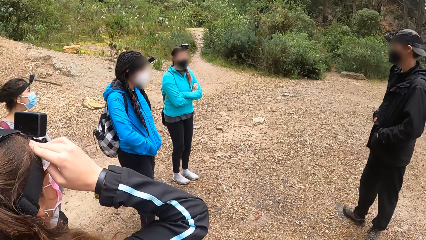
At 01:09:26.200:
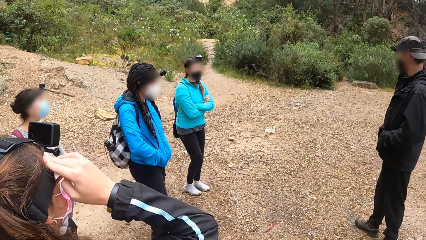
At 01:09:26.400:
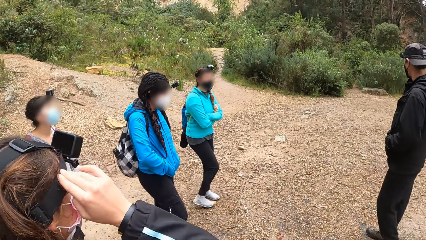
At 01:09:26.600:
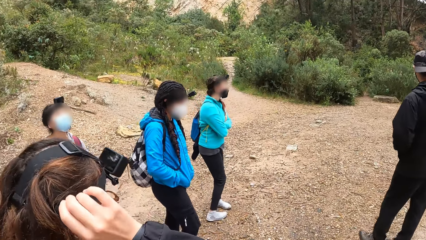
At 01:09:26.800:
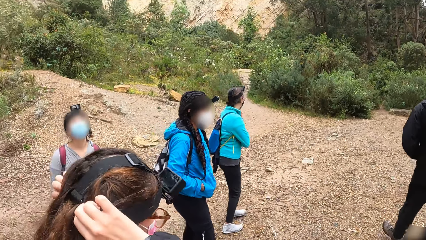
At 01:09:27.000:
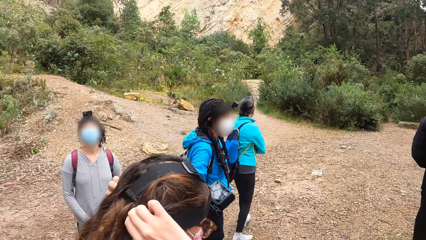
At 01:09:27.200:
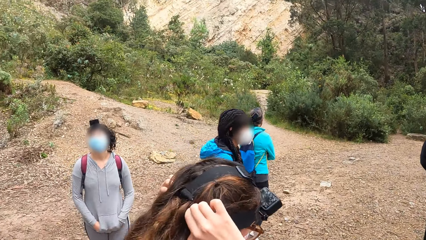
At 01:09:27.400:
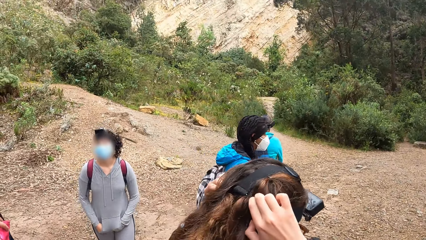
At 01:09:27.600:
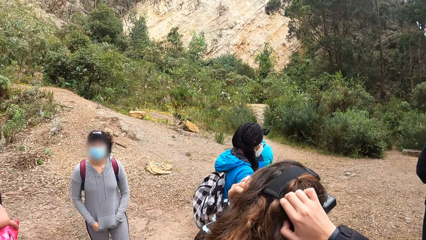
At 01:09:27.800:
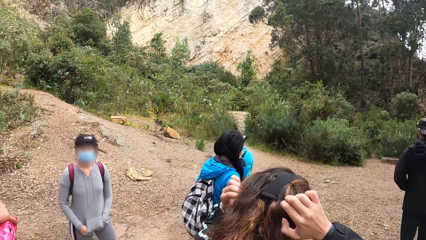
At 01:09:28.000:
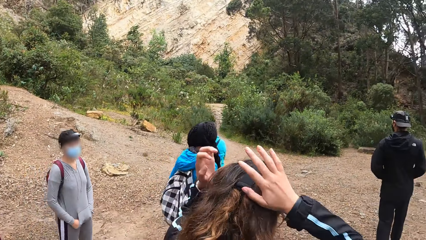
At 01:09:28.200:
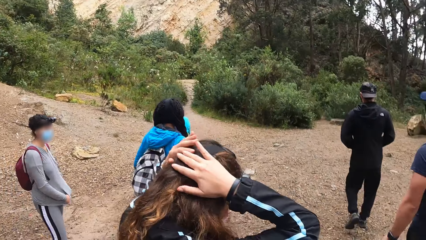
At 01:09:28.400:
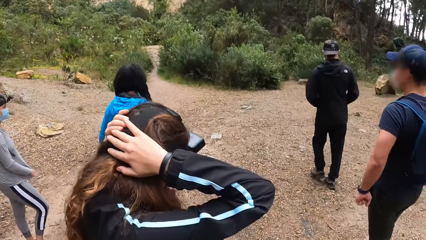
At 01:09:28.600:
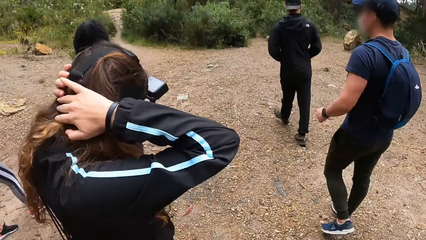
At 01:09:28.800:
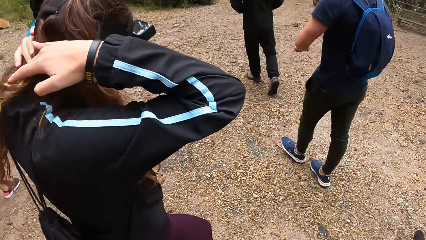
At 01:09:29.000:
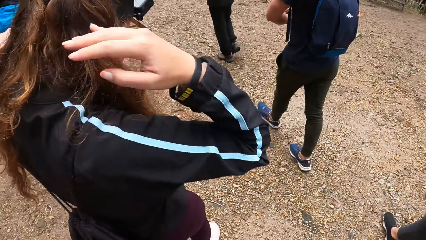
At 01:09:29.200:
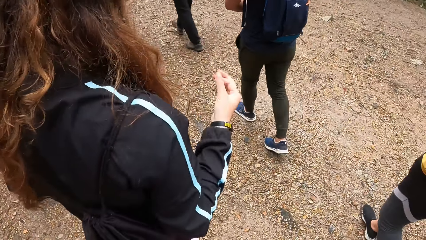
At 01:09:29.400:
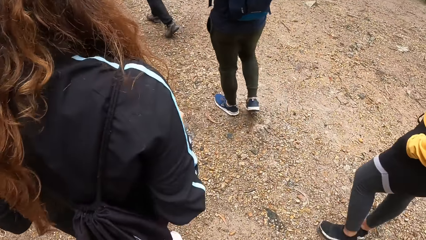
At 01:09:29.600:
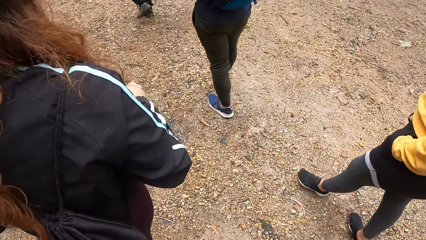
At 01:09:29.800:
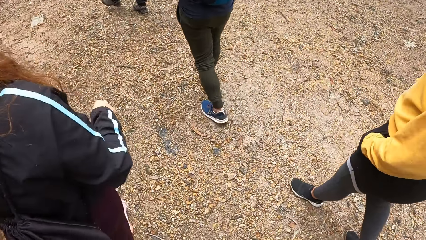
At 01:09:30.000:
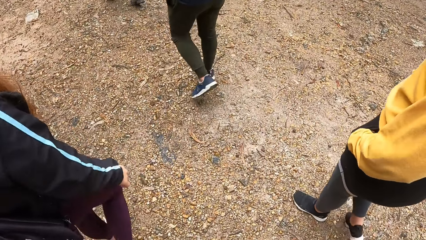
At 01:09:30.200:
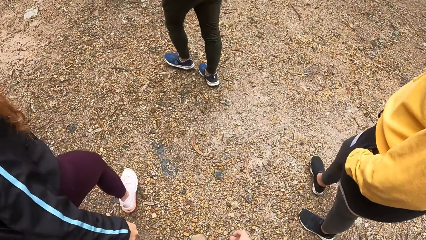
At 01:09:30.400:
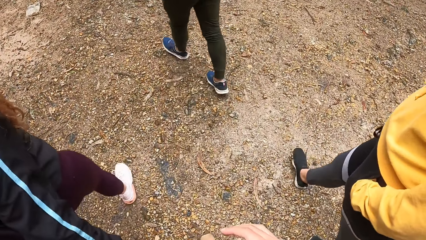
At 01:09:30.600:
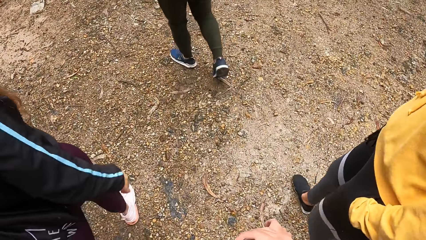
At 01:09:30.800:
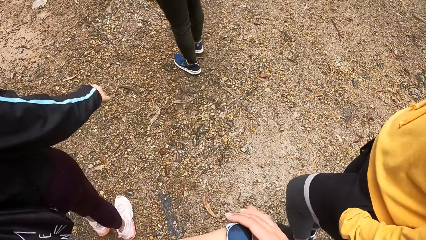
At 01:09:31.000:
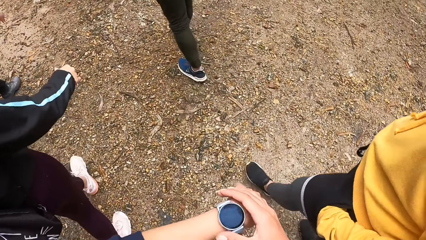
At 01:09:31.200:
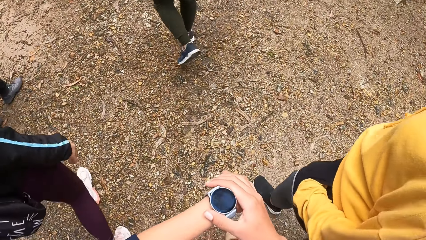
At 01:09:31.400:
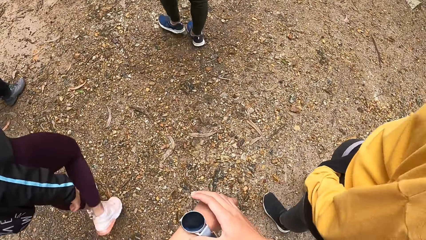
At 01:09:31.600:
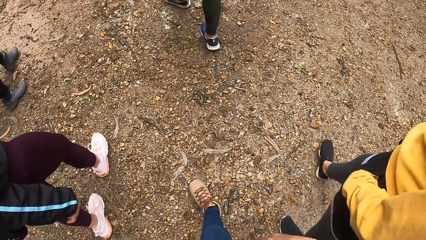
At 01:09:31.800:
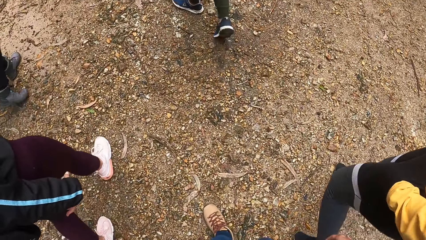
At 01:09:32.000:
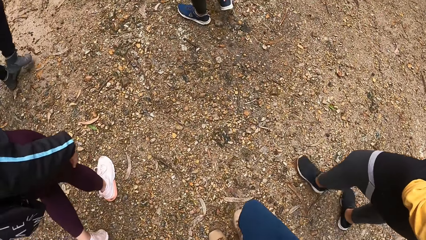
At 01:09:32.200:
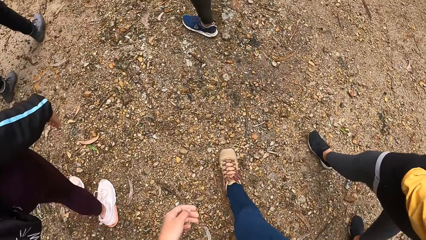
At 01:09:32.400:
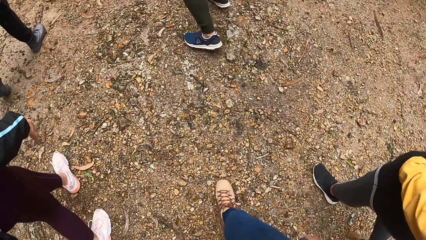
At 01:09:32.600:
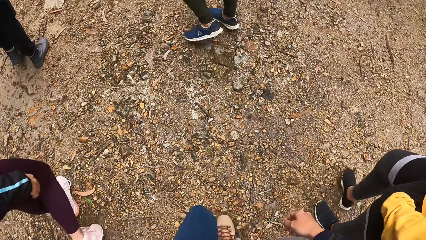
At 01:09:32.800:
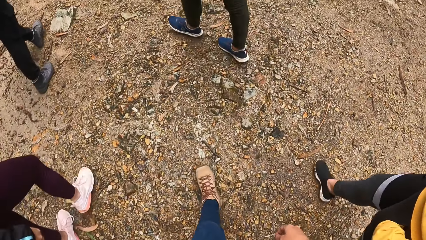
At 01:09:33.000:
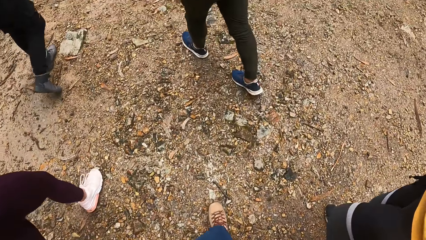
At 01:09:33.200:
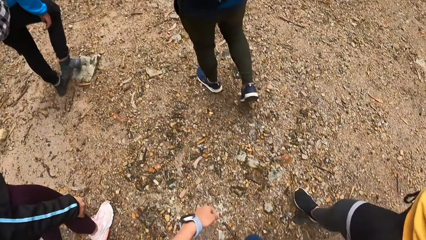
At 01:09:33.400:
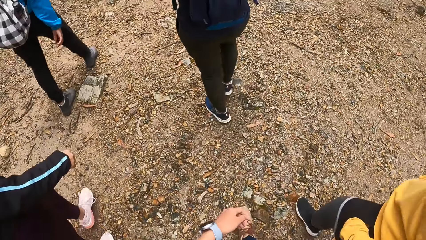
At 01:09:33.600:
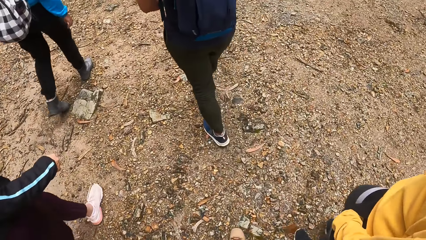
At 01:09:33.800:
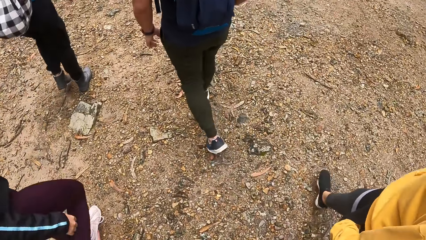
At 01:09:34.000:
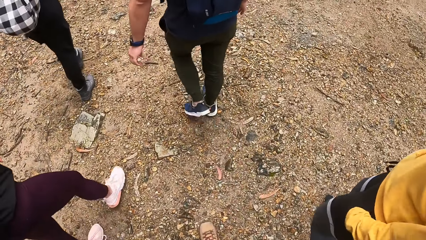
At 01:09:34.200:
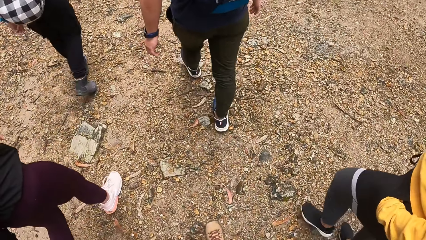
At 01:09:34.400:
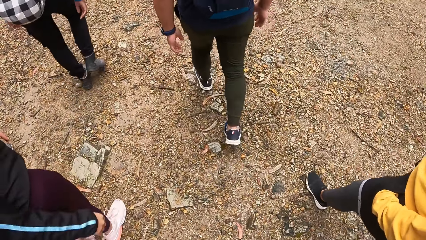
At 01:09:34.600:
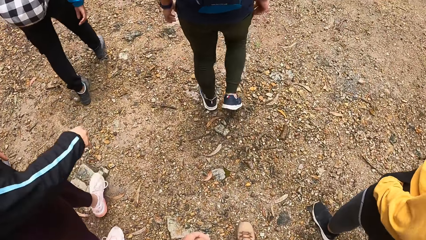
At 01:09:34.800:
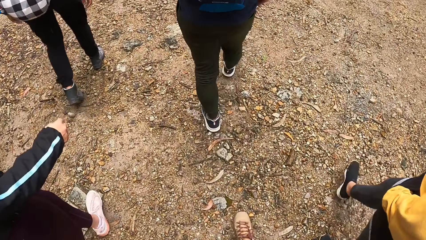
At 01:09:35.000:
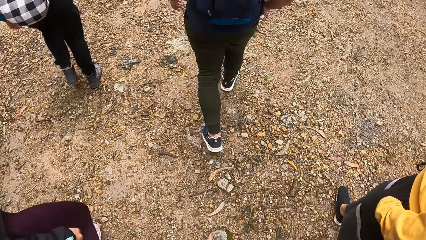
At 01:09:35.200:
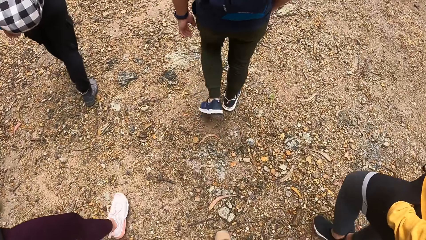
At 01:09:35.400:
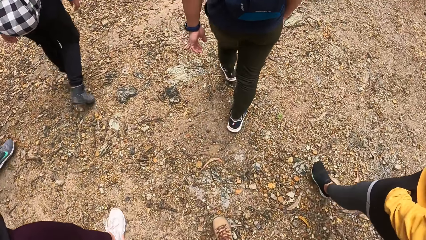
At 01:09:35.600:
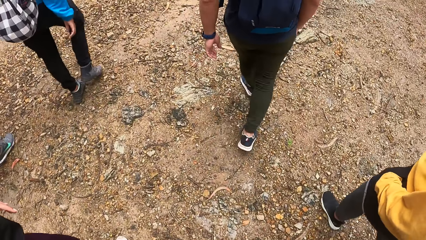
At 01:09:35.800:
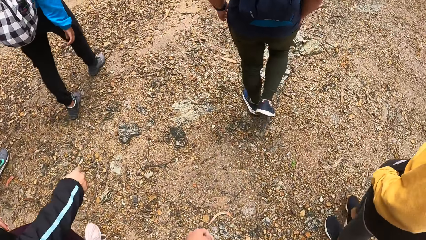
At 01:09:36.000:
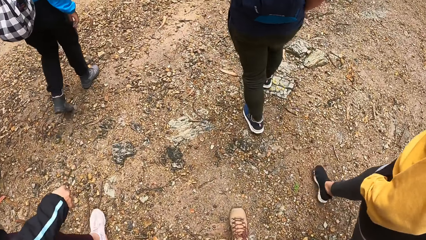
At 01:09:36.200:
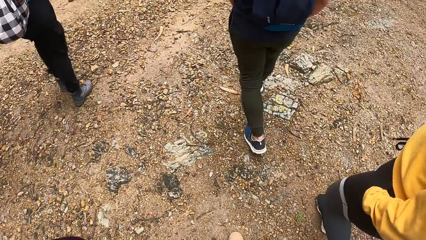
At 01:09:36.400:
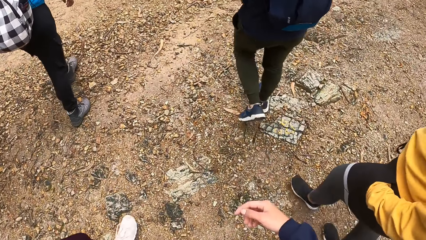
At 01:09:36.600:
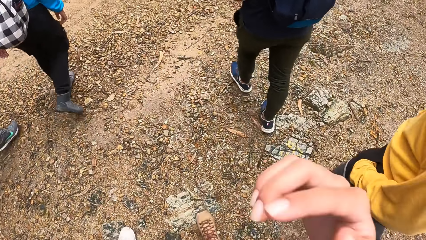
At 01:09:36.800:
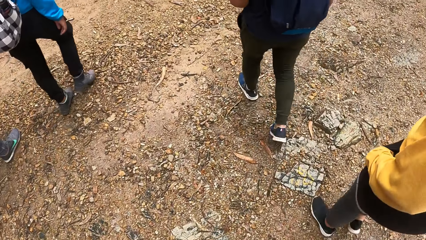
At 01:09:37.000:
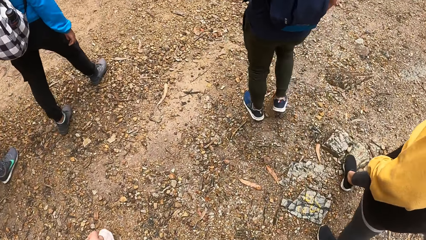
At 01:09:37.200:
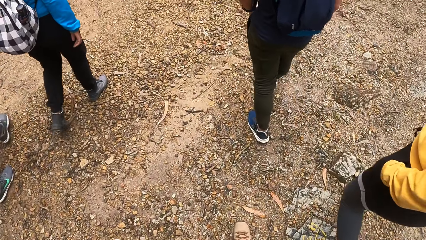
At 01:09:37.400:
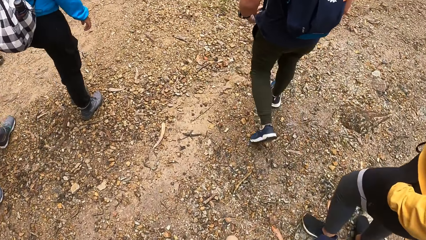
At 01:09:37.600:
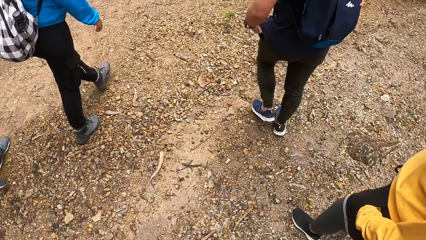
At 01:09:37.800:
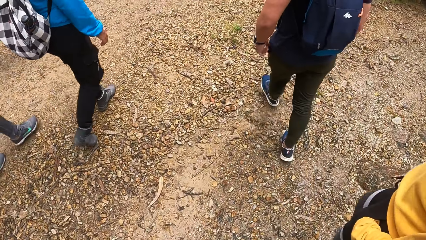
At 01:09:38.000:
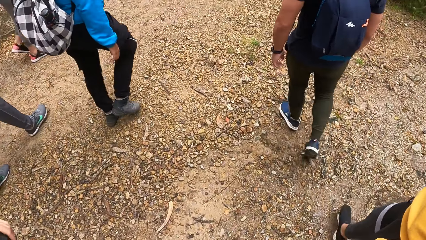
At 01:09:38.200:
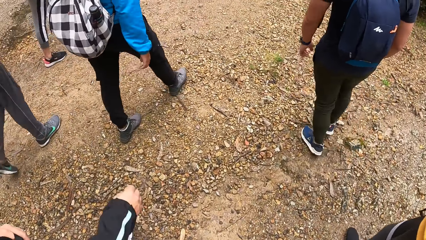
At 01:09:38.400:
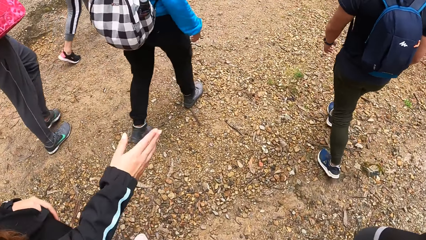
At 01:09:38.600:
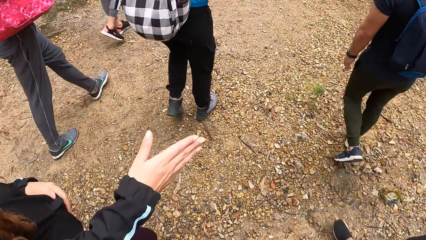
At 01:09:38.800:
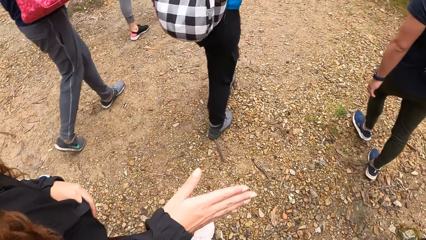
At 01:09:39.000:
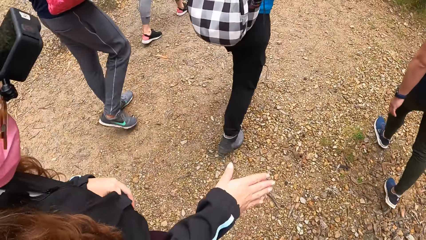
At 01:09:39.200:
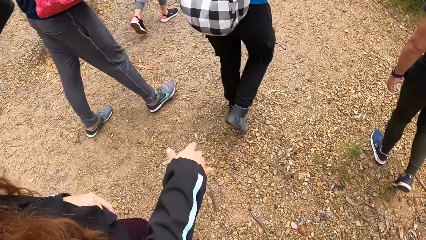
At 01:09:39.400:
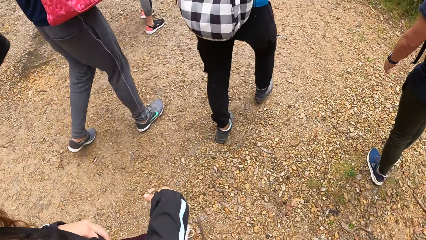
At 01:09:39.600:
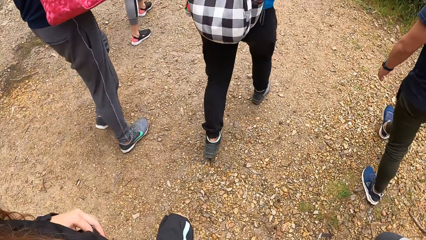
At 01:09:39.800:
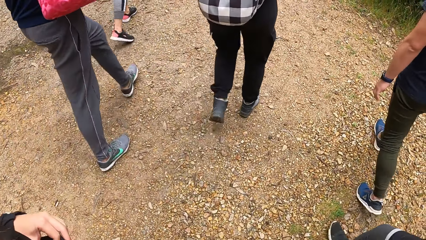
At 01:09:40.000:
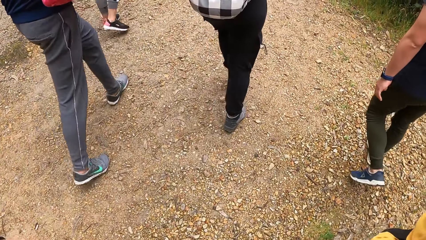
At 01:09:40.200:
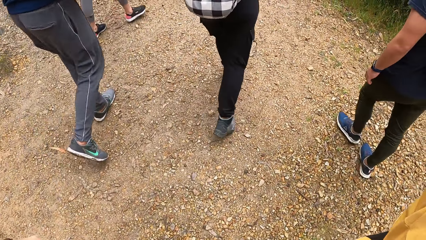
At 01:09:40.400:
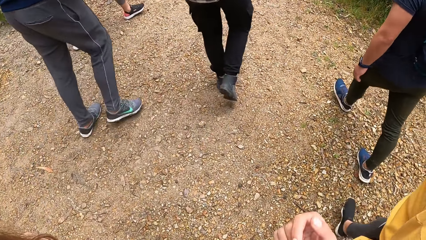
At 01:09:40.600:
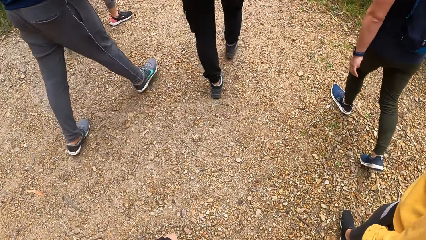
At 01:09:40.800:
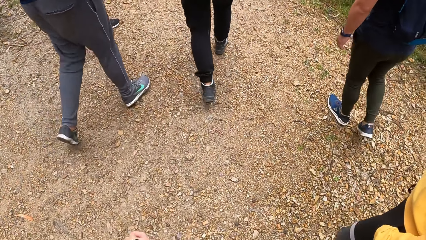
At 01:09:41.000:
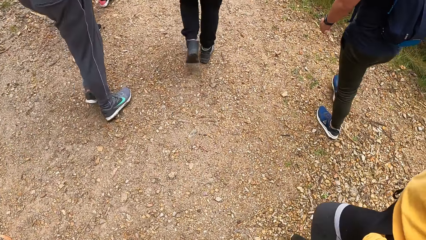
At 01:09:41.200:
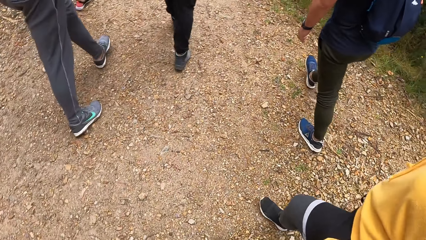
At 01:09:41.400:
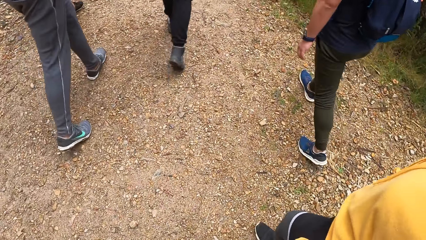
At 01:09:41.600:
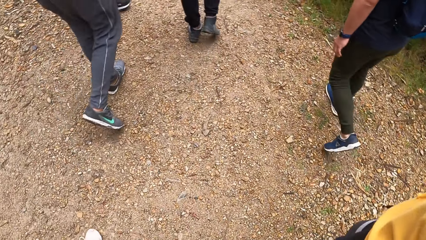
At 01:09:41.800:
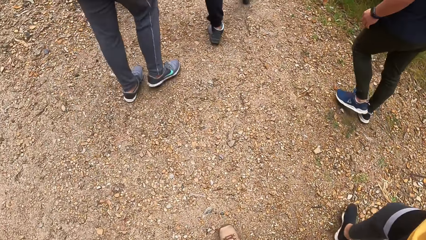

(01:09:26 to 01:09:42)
A woman walks down a path onto a hiking trail. Another woman walks down the path onto the hiking trail. Another woman walks down the path onto the hiking trail. Another woman walks down the path onto the hiking trail. Another woman walks down the path onto the hiking trail. The camera wearer walks down the path onto the hiking trail. A man walks down the path onto the hiking trail. Another man walks down the path onto the hiking trail. The camera wearer holds her left hand with her right hand. She looks at her watch. Another man walks down the path onto the hiking trail. The camera wearer adjusts her camera with her right hand.
